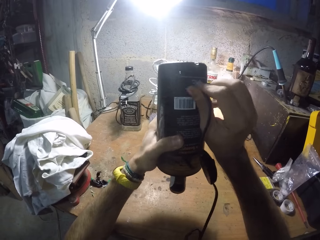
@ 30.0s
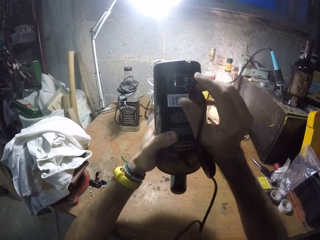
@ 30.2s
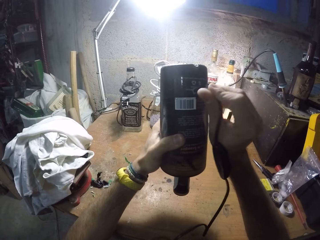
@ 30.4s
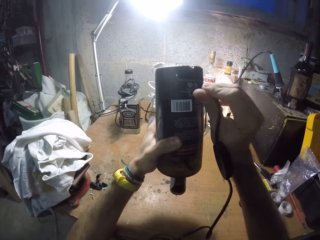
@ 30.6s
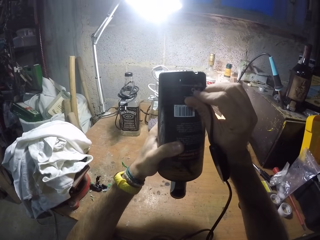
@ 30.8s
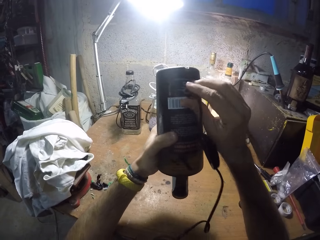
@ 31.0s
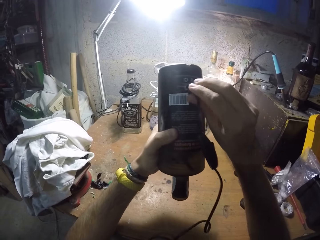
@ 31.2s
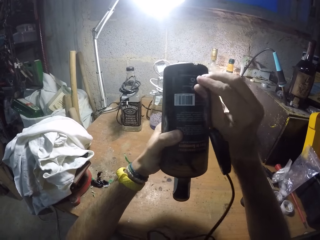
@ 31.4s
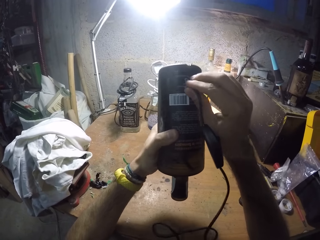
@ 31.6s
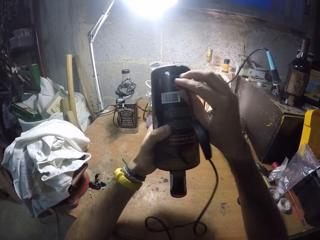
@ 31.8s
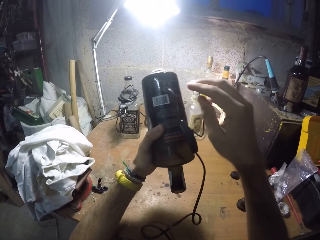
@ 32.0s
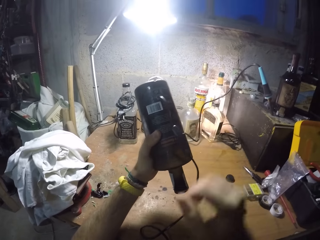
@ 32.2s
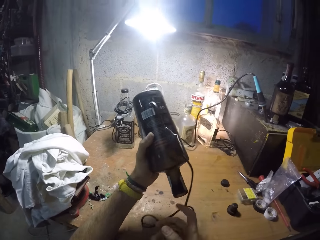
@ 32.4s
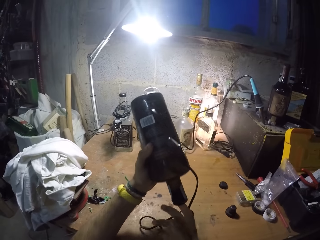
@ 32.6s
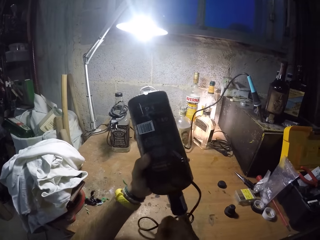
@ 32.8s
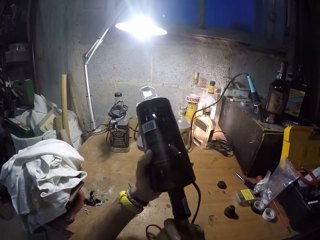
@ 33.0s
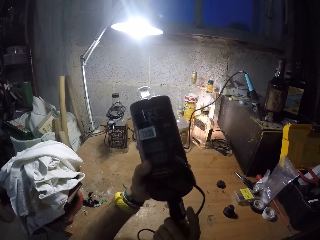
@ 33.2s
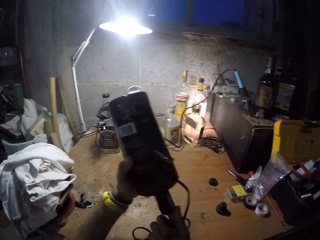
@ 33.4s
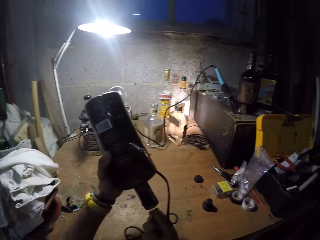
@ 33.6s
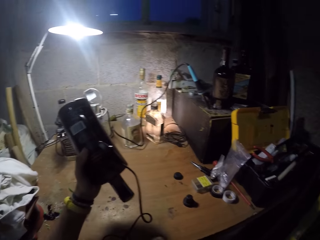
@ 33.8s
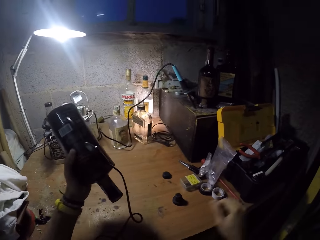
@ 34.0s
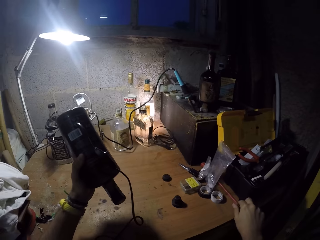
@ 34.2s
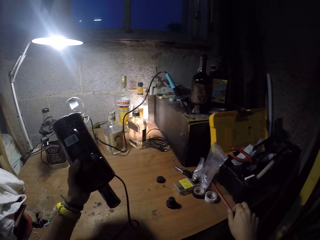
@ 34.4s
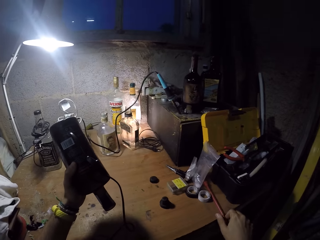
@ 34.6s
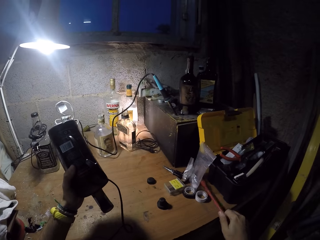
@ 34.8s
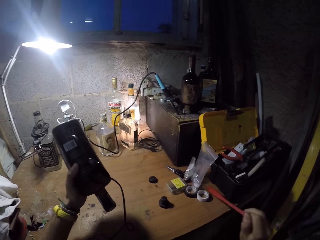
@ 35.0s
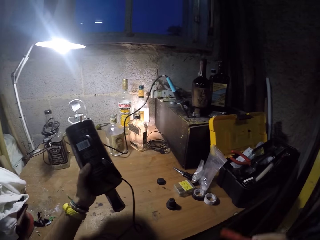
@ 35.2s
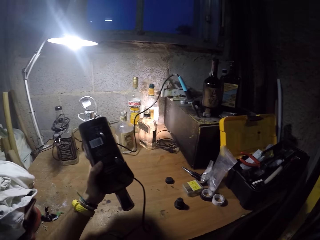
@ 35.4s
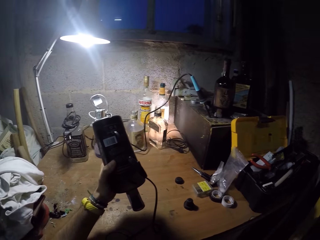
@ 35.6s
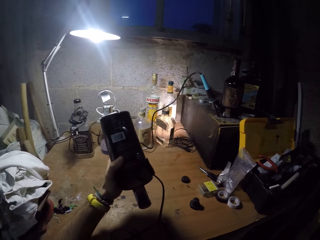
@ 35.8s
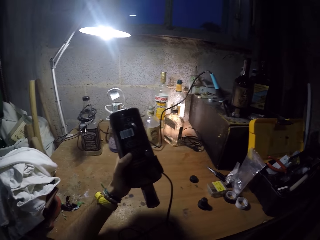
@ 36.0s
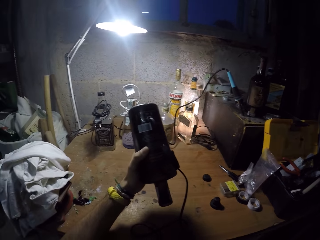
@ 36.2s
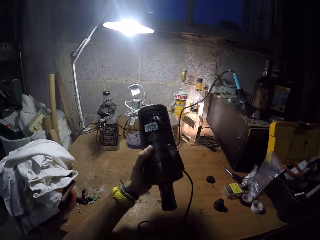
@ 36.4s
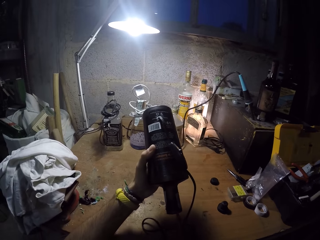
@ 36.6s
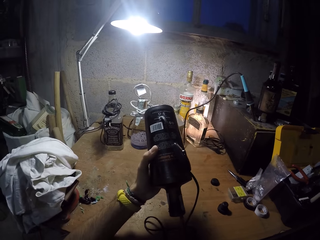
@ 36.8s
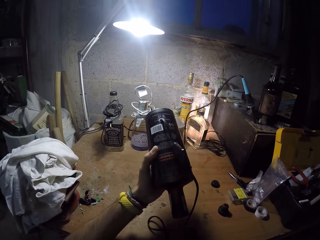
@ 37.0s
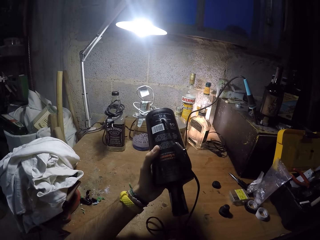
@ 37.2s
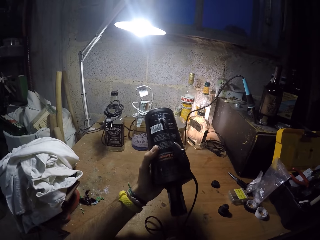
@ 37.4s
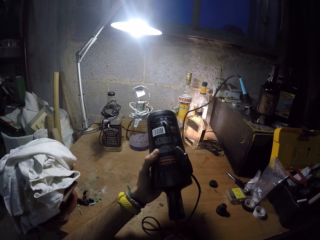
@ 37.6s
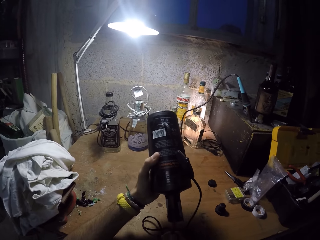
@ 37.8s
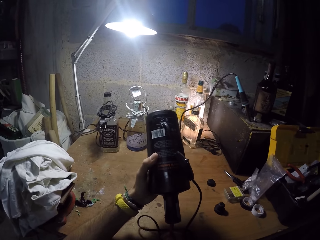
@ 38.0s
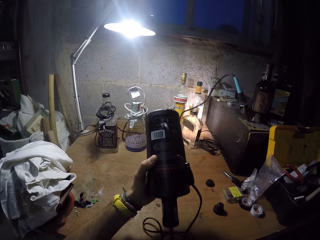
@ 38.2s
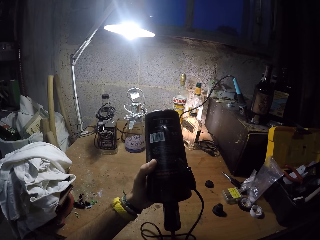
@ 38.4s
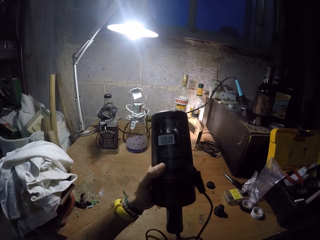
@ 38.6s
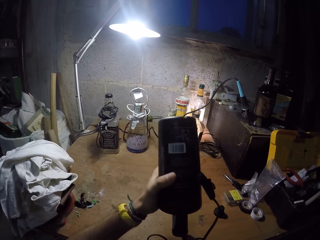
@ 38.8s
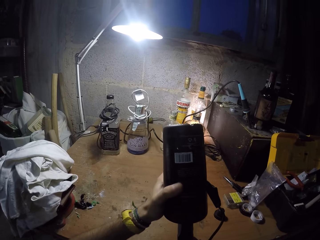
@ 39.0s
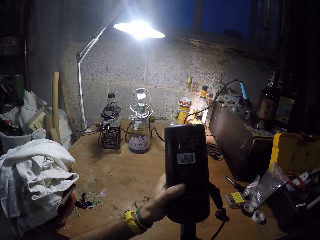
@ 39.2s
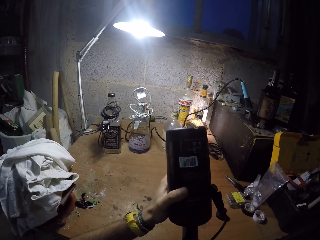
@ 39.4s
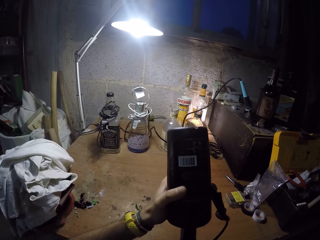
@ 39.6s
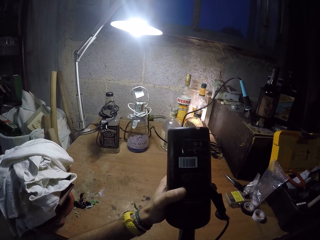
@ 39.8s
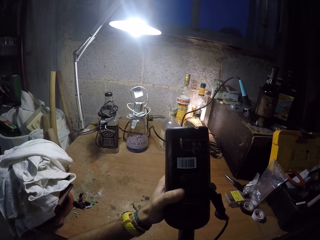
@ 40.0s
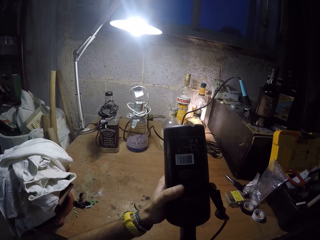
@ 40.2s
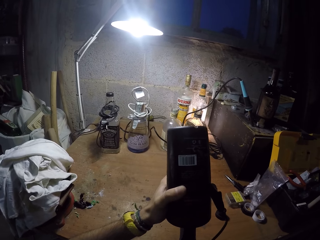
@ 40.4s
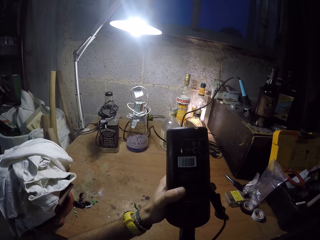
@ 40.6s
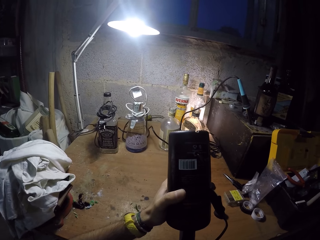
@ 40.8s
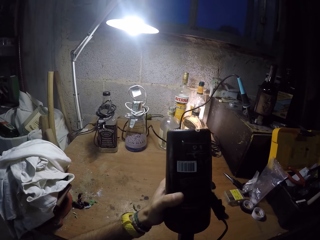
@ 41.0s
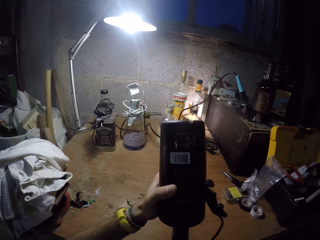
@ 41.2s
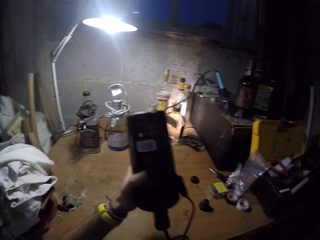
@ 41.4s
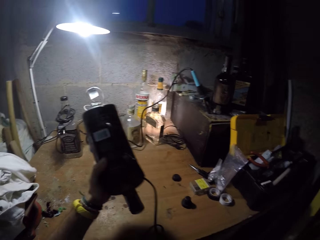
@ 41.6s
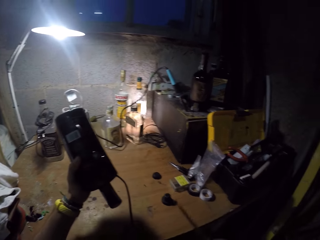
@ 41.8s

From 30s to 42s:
The camera wearer dips his right finger into the bottle. He picks up a screwdriver from the table with his right hand. He inserts the screwdriver into the bottle with his right hand. He removes the screwdriver from inside the bottle.

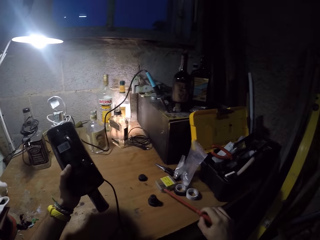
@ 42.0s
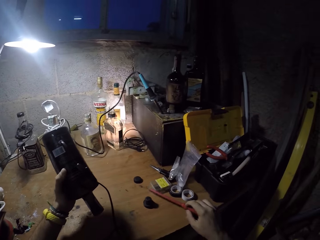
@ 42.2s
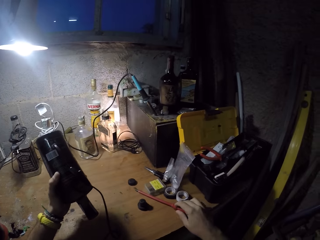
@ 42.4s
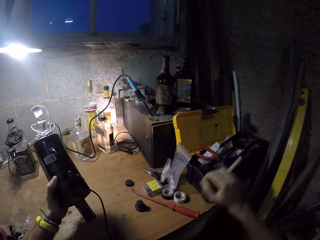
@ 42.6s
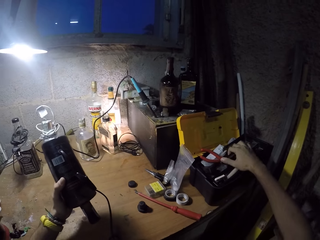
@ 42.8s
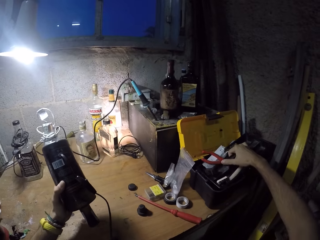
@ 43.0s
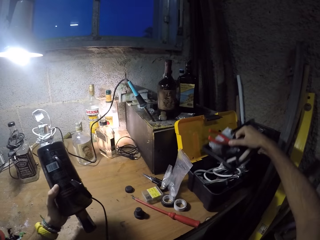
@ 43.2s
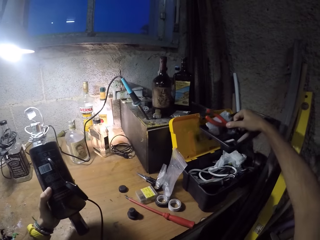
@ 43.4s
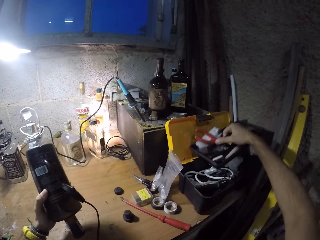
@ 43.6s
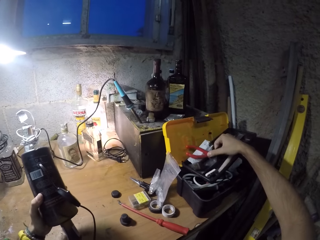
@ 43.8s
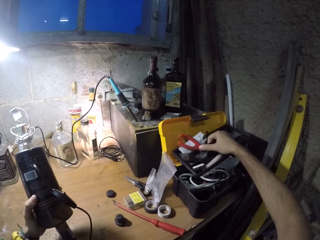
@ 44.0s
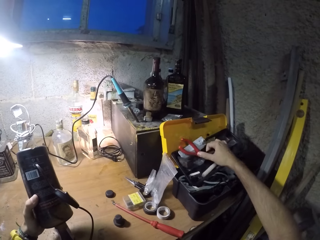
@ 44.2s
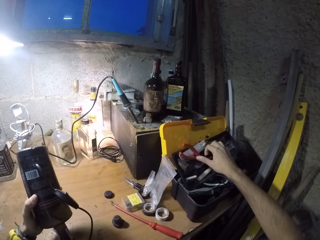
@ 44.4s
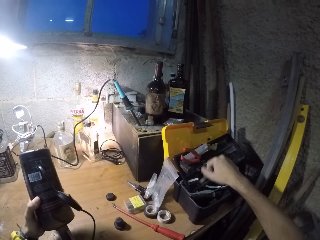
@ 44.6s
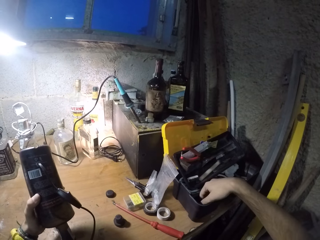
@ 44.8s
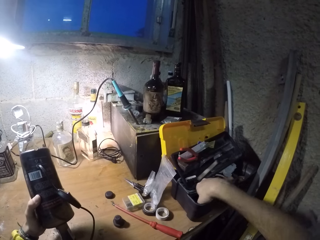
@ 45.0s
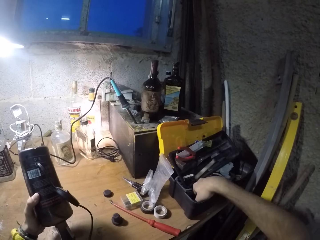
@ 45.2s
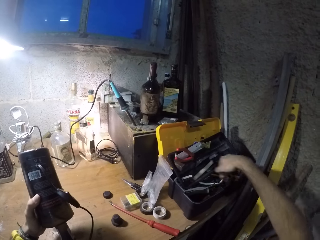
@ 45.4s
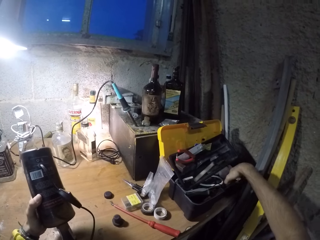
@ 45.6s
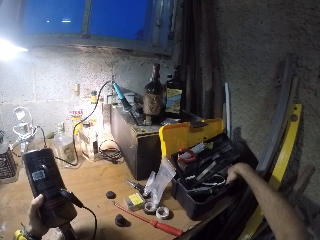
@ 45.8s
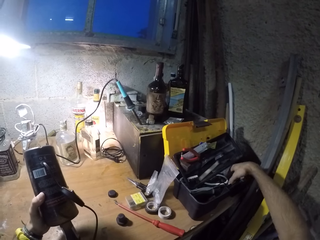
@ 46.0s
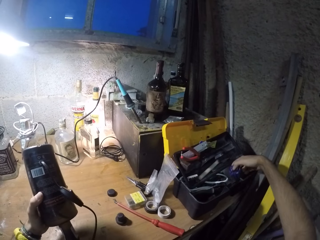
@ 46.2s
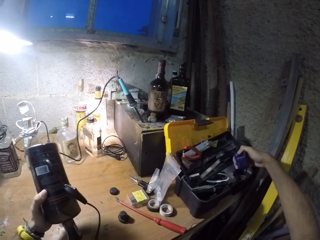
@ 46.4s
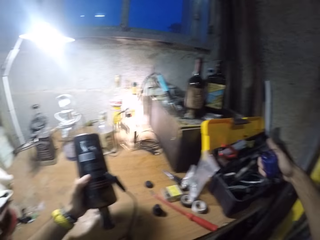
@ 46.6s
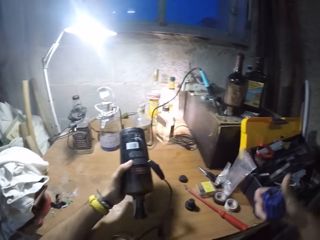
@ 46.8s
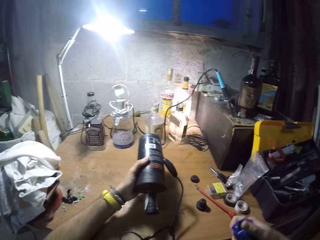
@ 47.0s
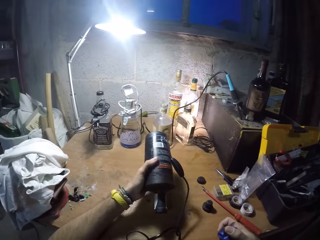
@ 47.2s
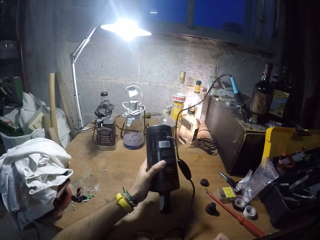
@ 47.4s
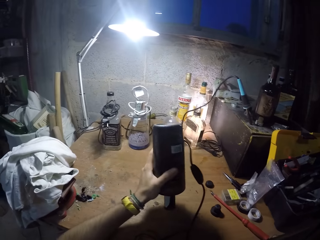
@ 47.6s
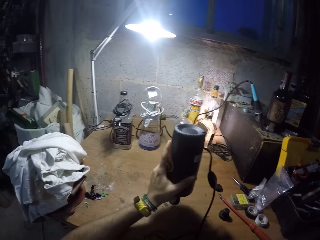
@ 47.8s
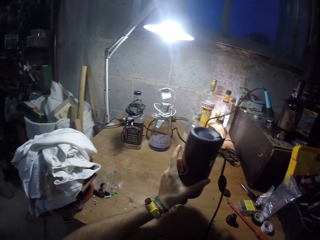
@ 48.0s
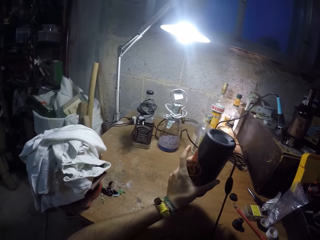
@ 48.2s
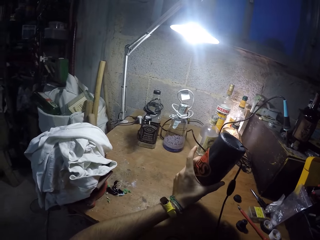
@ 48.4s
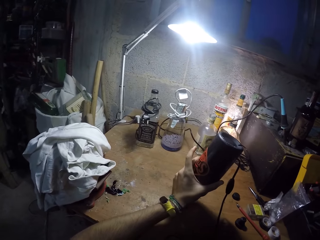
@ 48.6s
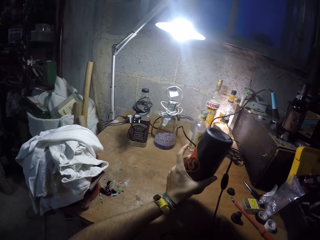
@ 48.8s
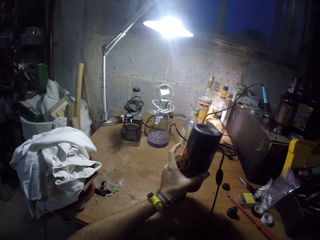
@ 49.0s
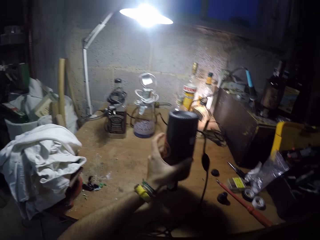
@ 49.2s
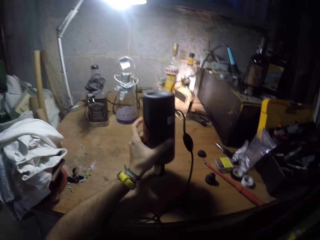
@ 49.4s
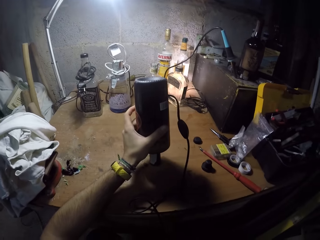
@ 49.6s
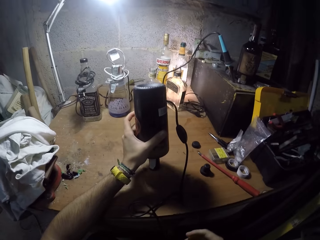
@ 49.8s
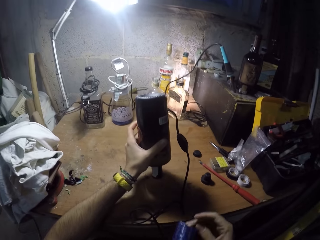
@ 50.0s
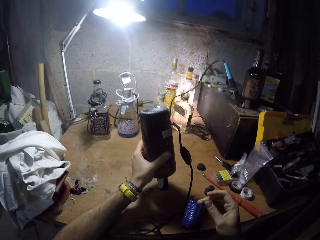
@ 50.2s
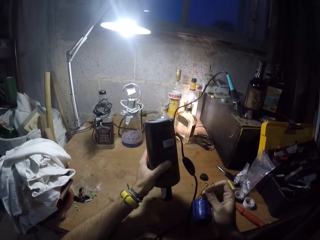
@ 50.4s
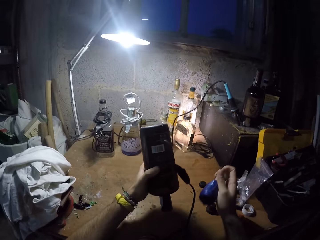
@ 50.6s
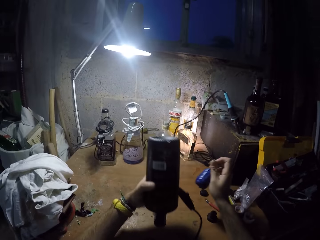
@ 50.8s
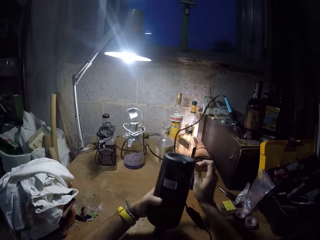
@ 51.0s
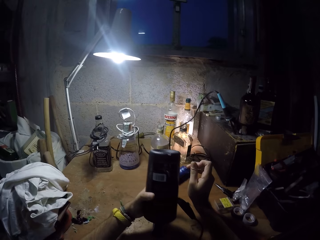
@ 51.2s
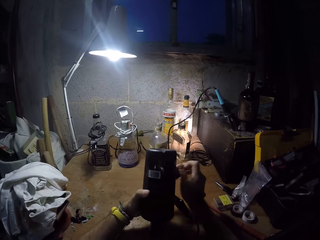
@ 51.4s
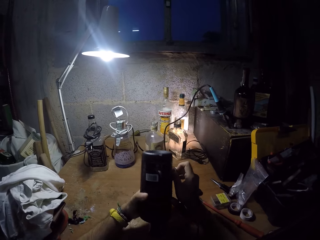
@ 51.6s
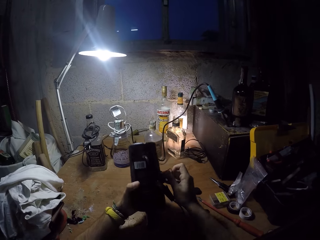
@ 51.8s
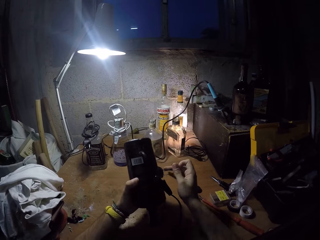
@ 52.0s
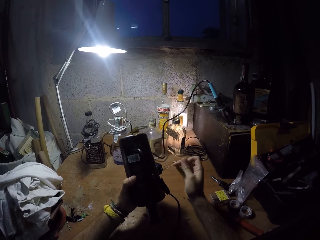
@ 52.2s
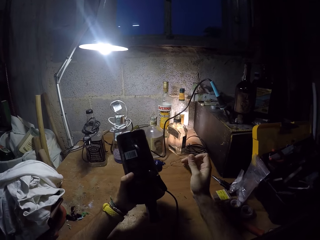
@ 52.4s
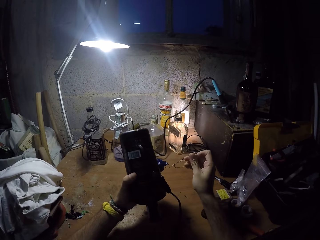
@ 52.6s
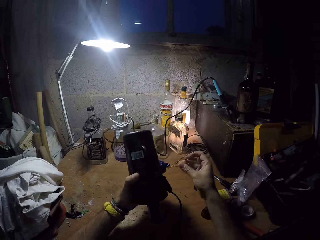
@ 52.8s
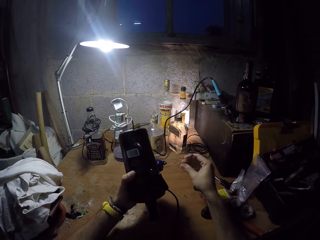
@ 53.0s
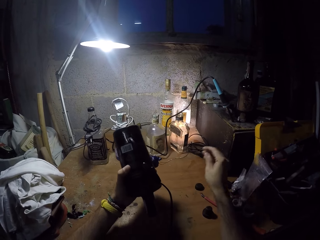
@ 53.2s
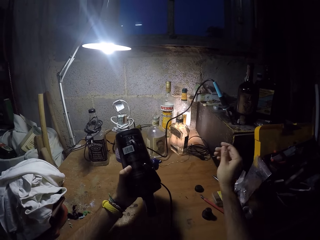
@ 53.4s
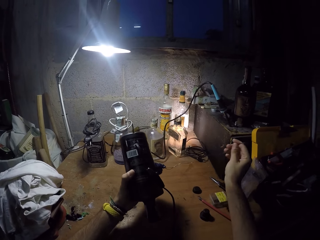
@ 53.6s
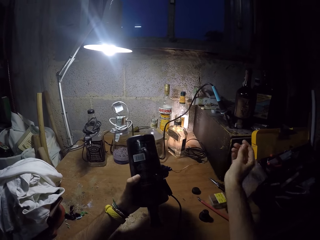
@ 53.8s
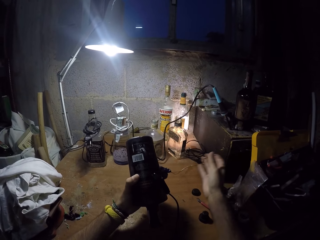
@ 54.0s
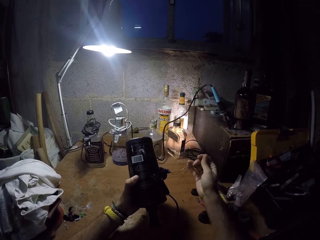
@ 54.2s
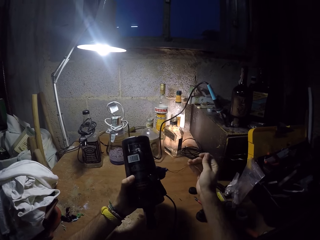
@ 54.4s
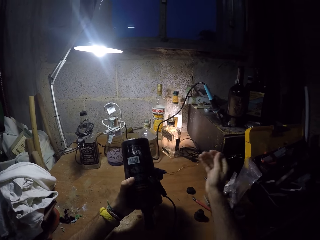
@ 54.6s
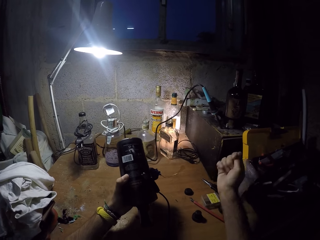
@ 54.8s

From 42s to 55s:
The camera wearer drops the screwdriver on the table with his right hand. He moves a toolbox cover with his right hand. He drops the toolbox cover on the toolbox with his right hand. He dips his right hand into the toolbox. He removes a box of wires from the toolbox with his right hand. He moves the bottle over the table with his left hand. He holds the bottle. He holds the box of wires with his left hand. He pulls out the wires or solder wire from the box with his right hand.
